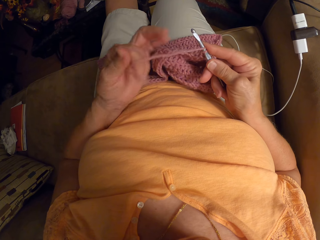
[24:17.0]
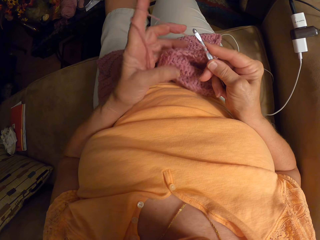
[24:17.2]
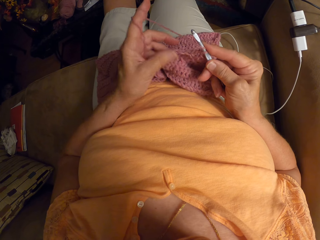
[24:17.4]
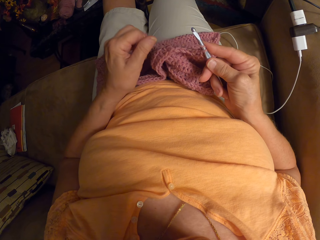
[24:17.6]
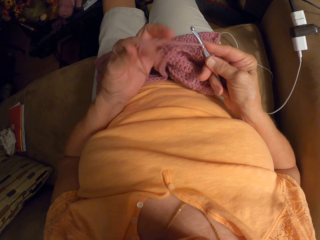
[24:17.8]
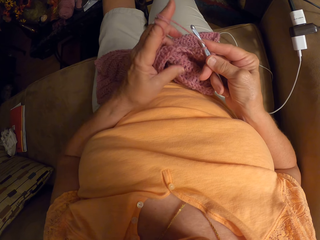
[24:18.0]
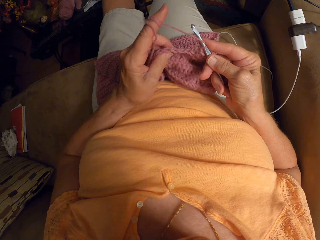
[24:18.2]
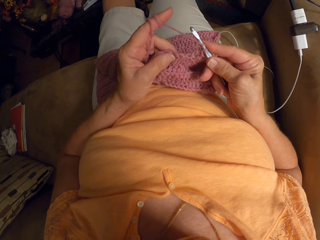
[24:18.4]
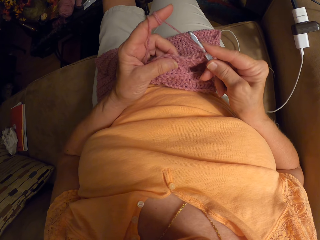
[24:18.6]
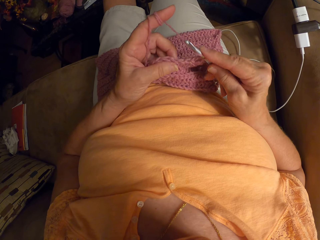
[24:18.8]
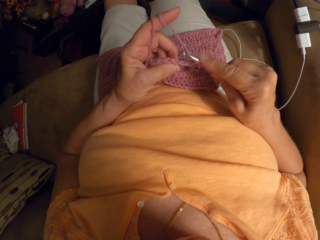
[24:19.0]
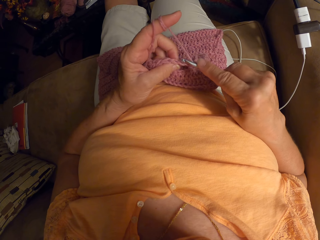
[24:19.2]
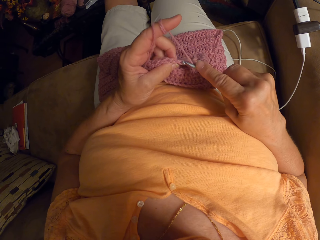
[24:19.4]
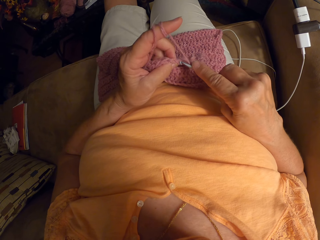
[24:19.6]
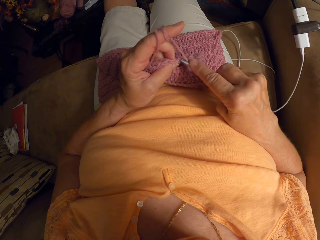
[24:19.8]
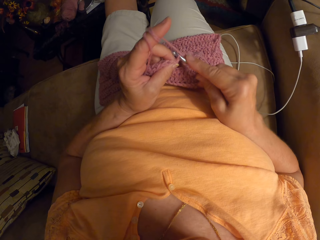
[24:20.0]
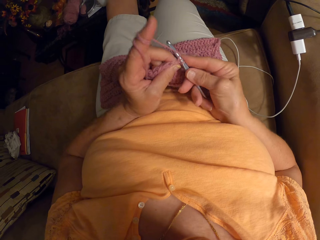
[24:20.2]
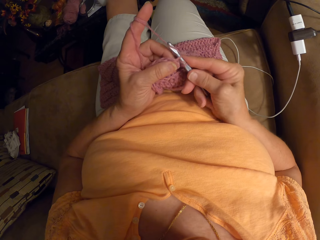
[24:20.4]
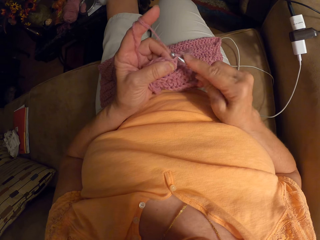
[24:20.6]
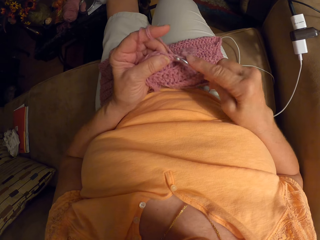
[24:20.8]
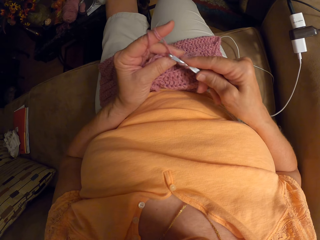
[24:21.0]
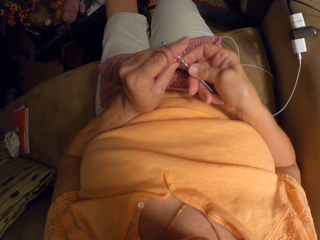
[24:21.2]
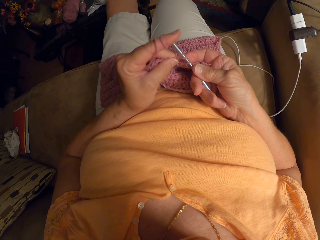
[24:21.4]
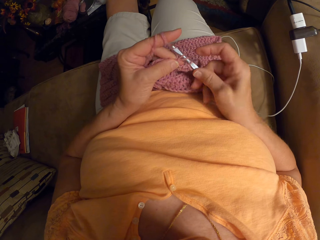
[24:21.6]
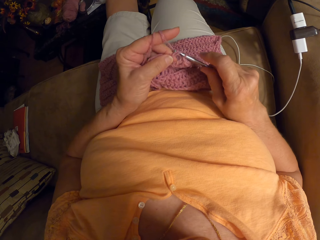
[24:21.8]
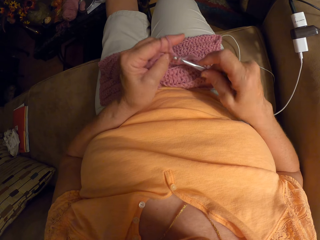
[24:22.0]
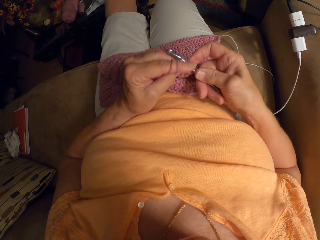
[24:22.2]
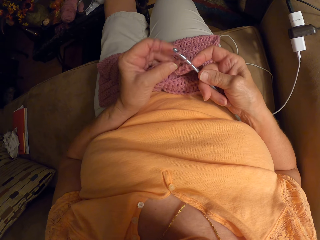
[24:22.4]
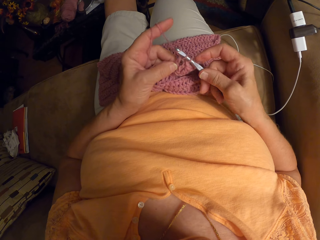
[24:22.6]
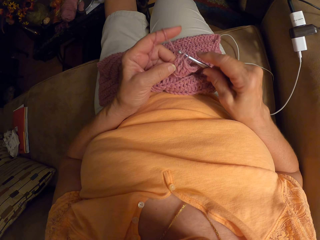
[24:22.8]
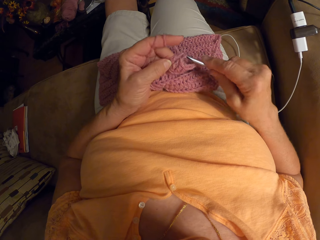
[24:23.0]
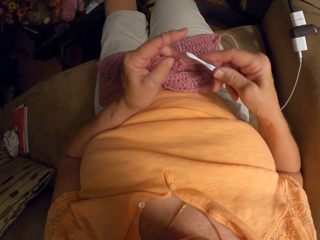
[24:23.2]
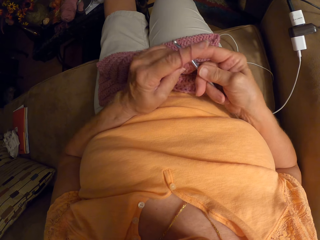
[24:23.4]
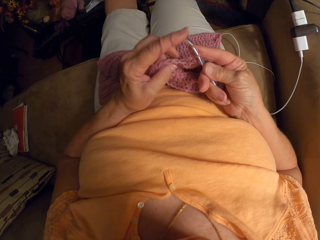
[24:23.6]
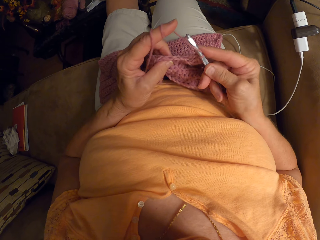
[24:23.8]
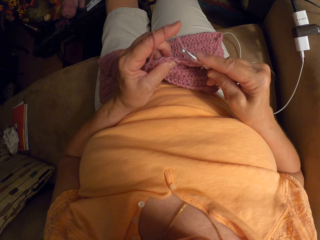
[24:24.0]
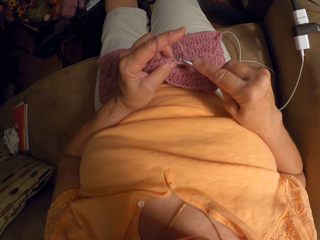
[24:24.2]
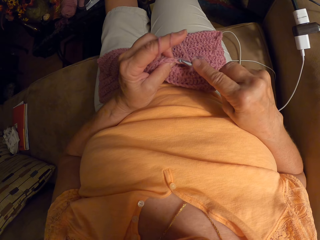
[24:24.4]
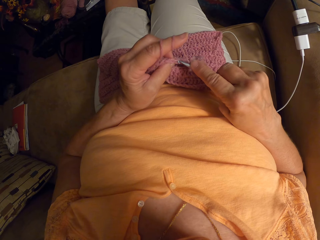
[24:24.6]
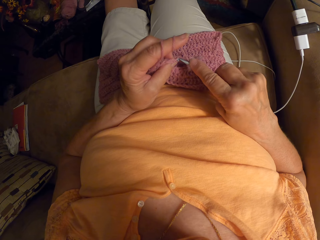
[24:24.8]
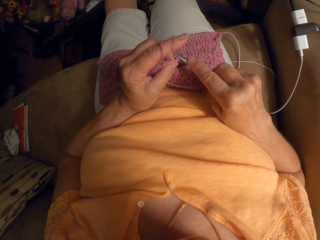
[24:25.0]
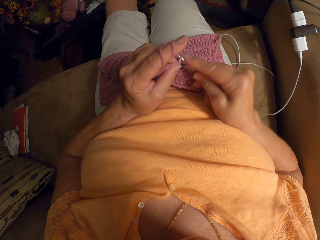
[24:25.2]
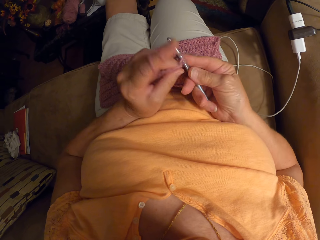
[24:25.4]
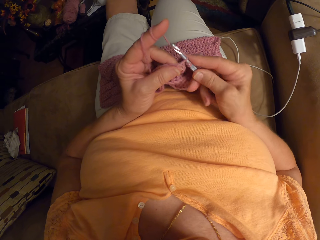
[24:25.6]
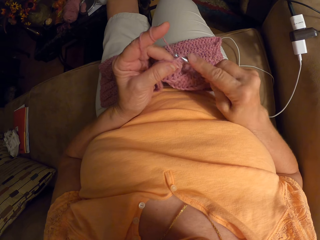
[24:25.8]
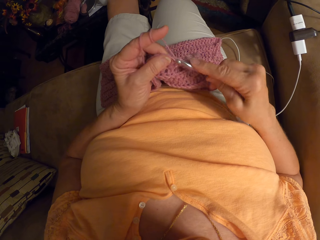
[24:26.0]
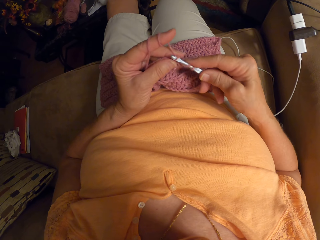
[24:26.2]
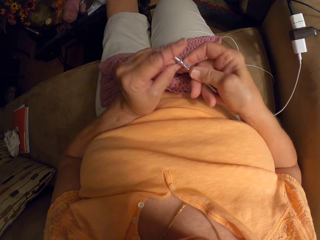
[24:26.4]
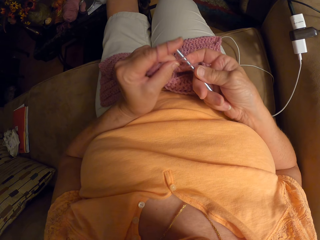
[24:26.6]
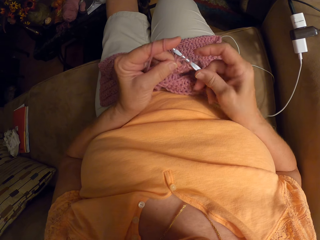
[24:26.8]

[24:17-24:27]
The camera wearer folds the thread around her finger. She continues weaving.

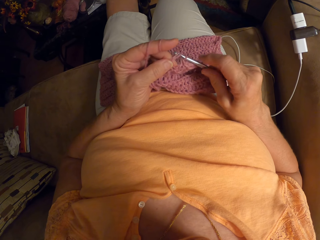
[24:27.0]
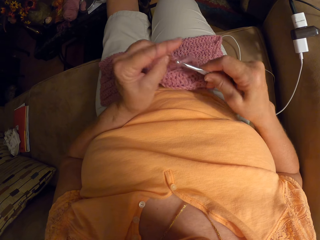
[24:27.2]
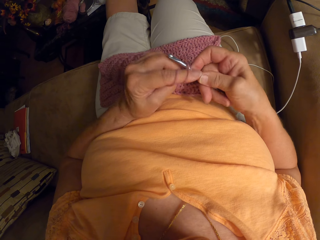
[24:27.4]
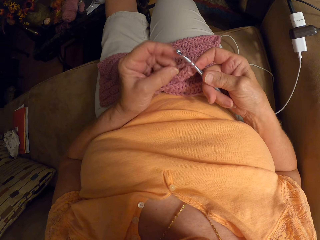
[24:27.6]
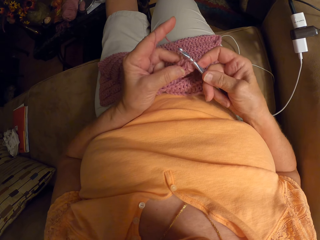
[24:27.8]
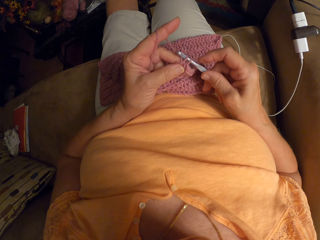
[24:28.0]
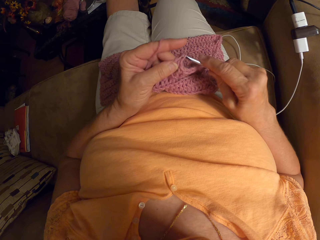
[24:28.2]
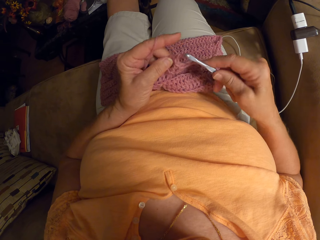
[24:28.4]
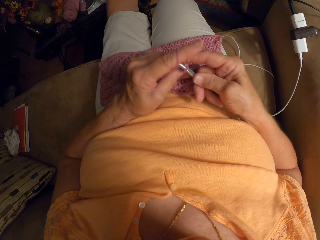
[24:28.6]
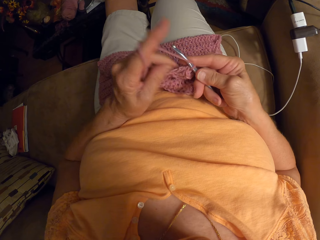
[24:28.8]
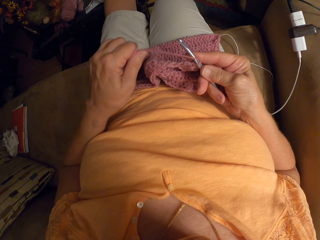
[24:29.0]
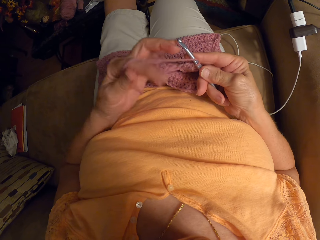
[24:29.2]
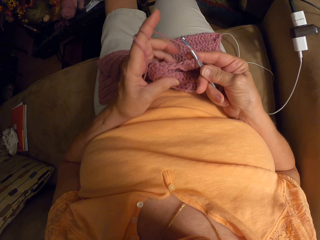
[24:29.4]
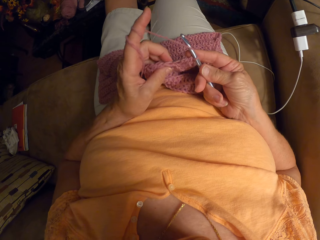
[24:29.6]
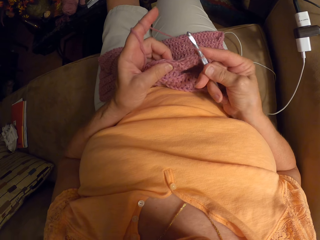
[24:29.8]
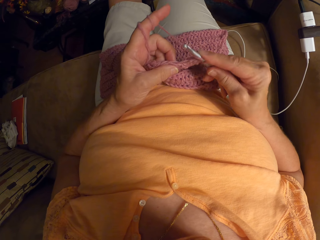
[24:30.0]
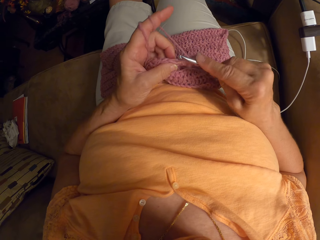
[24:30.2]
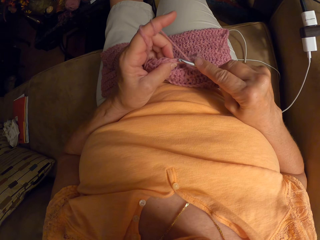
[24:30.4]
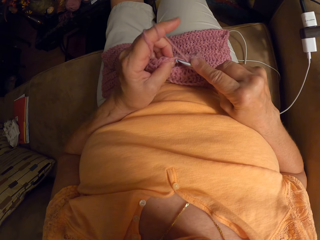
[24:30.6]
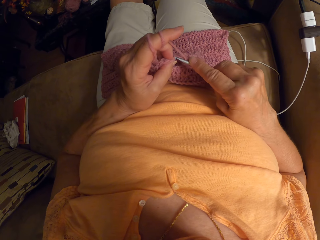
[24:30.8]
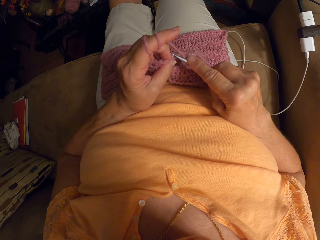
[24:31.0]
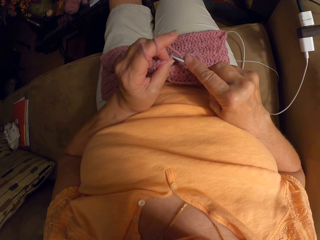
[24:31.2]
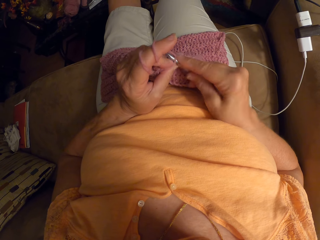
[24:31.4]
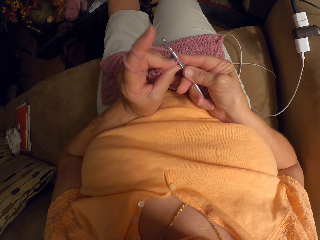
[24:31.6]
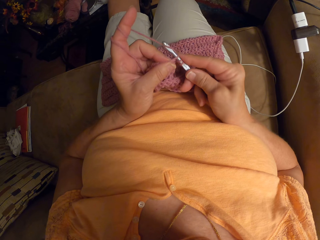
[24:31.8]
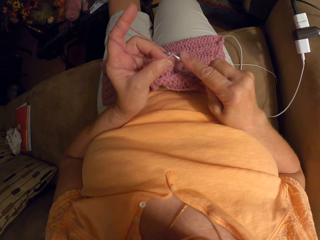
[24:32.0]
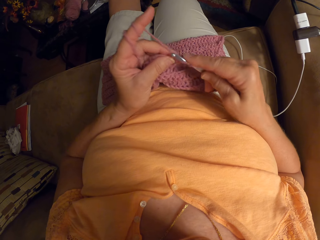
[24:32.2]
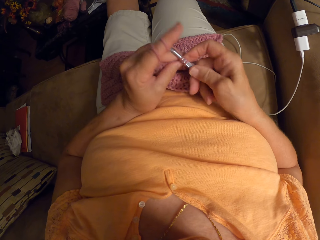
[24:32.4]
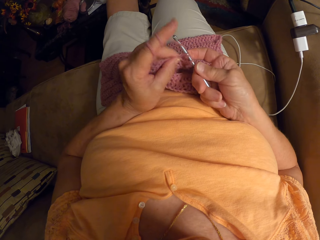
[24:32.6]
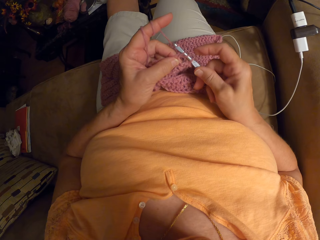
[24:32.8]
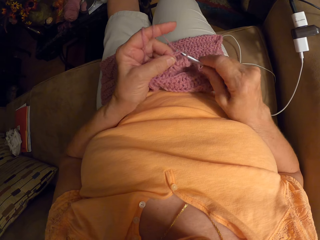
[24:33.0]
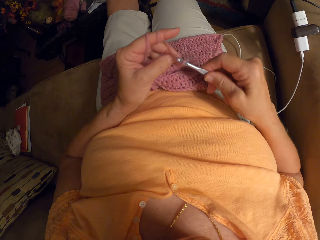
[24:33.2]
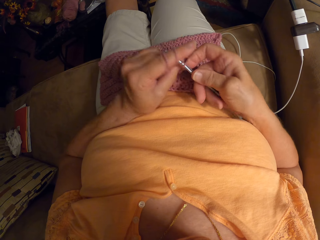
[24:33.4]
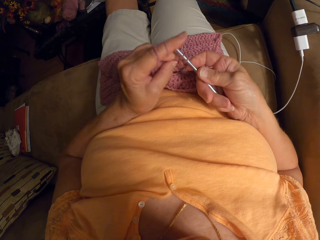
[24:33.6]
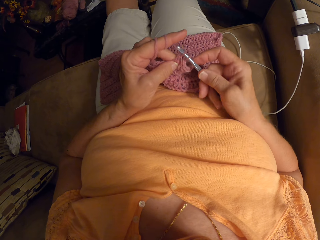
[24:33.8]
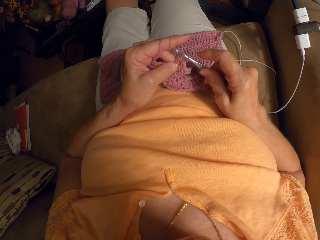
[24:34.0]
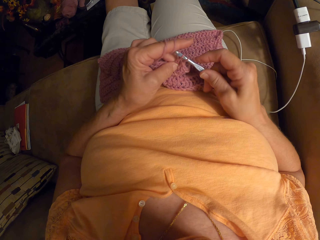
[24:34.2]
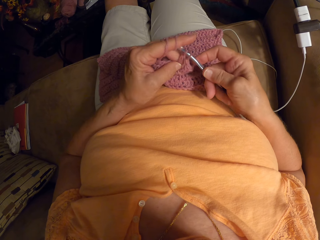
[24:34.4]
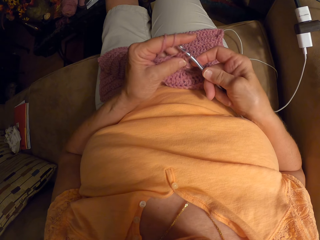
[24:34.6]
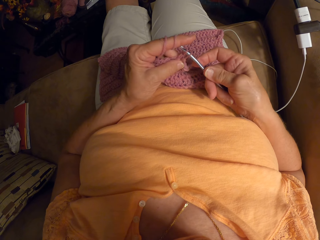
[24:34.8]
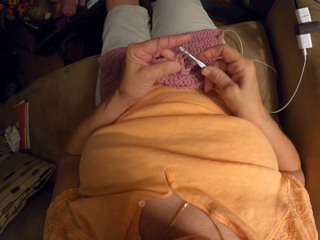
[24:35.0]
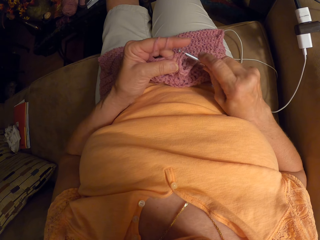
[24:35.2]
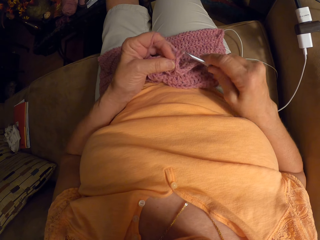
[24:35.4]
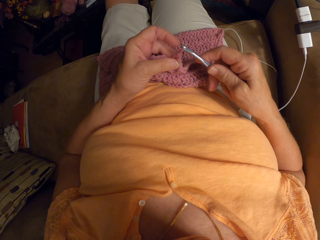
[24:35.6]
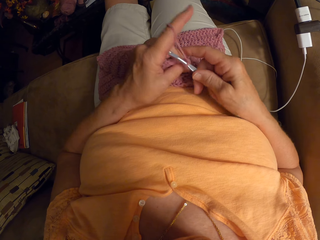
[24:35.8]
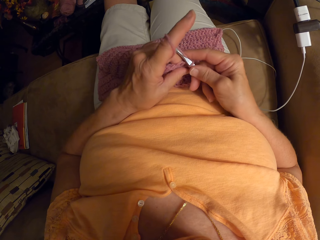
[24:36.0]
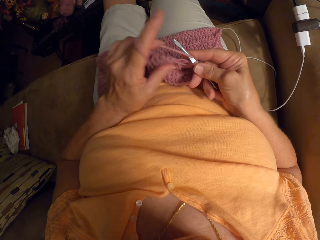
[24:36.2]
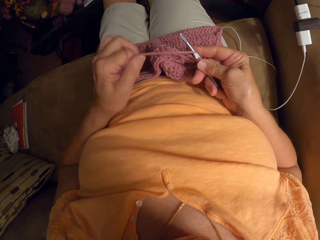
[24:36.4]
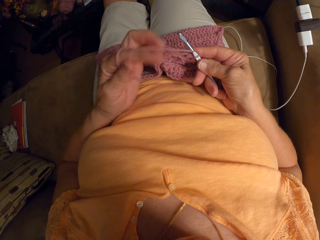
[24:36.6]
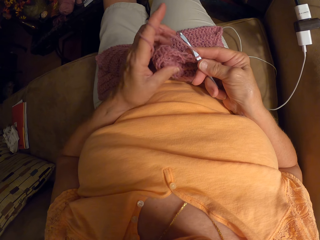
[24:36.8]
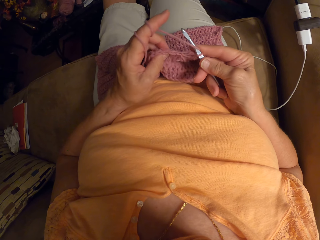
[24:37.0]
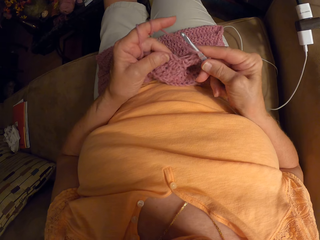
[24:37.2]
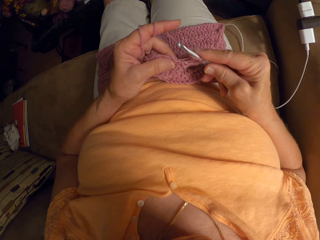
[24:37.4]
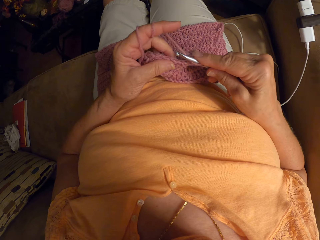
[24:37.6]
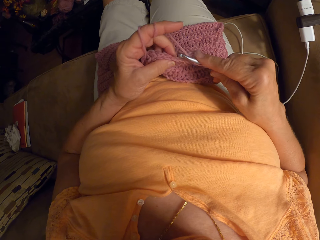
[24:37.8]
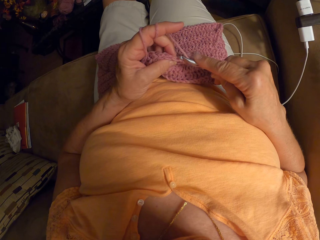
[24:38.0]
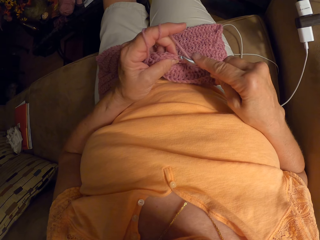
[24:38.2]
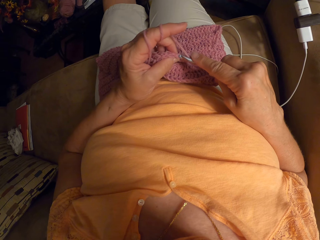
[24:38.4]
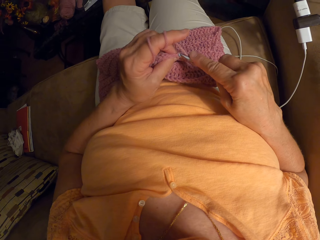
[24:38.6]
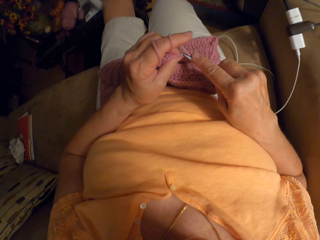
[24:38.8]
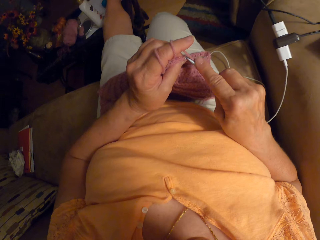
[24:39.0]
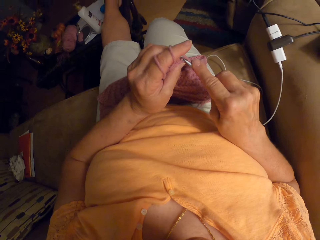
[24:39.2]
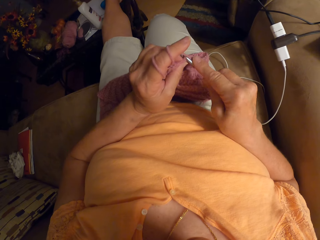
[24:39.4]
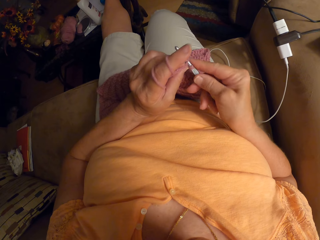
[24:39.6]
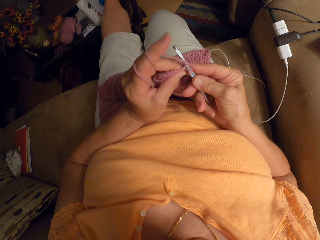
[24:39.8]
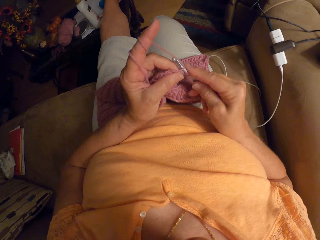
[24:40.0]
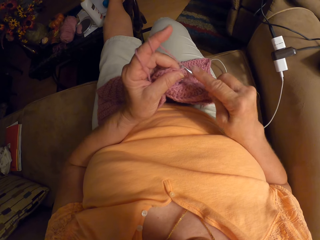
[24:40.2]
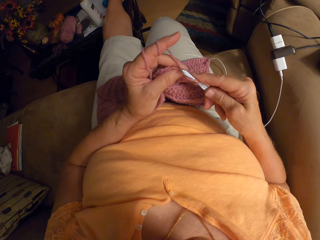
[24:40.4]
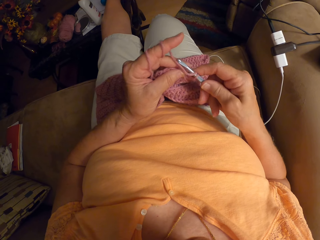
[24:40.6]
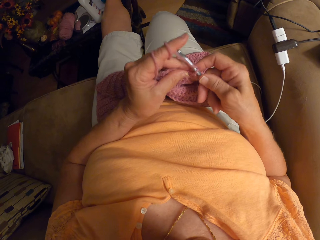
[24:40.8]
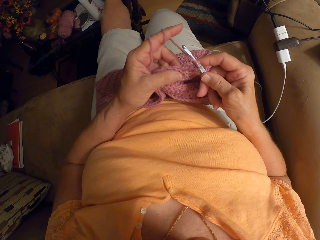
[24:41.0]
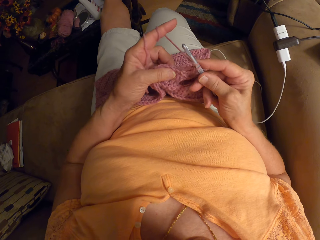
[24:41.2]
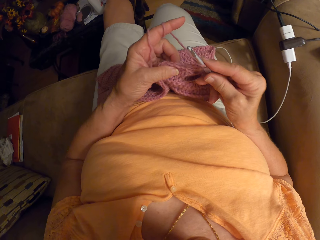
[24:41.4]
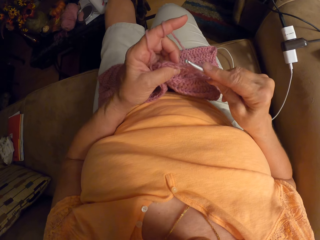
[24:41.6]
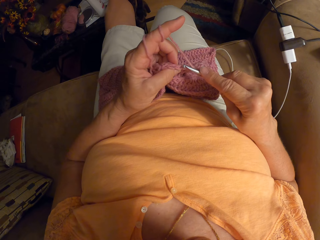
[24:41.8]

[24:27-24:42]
The camera wearer folds the thread around her finger. She continues weaving. She folds the thread around the finger. She continues weaving.
